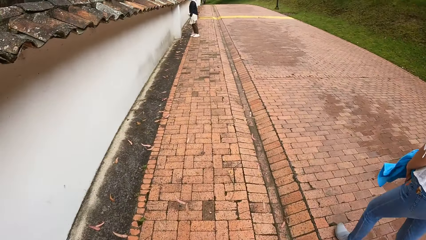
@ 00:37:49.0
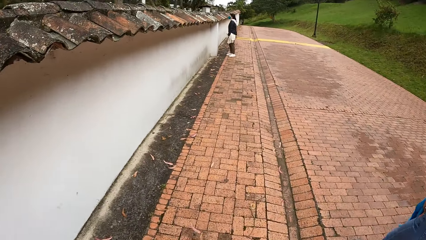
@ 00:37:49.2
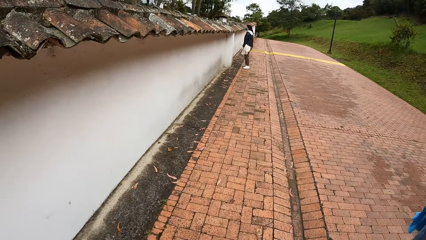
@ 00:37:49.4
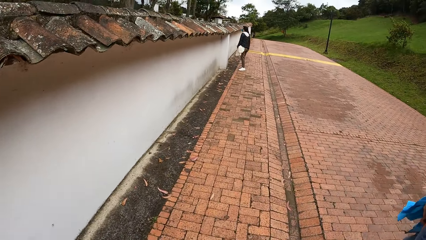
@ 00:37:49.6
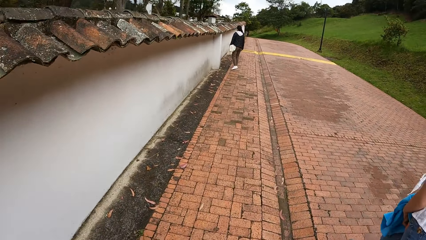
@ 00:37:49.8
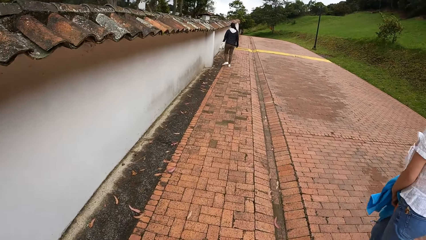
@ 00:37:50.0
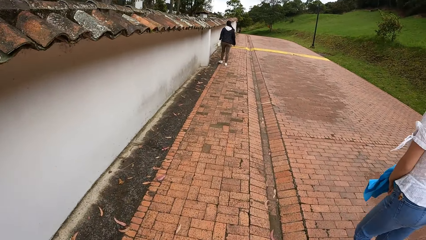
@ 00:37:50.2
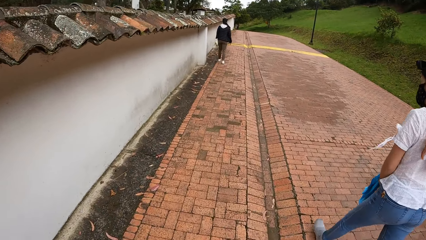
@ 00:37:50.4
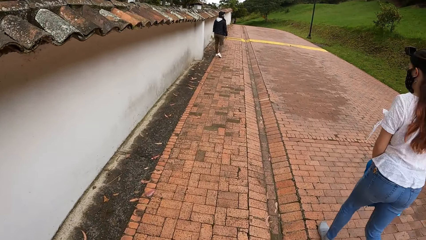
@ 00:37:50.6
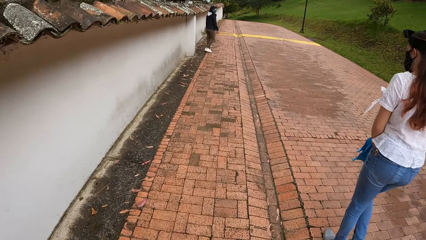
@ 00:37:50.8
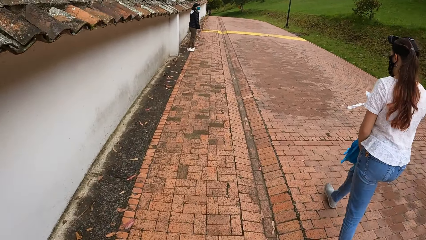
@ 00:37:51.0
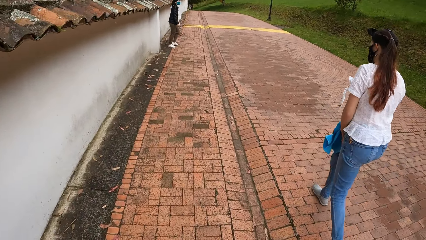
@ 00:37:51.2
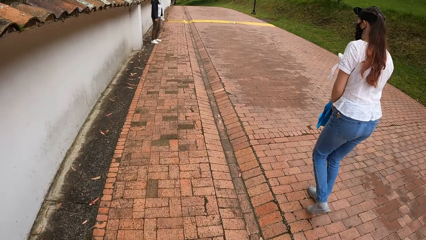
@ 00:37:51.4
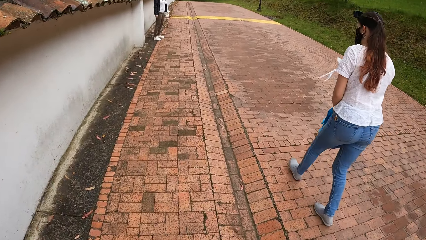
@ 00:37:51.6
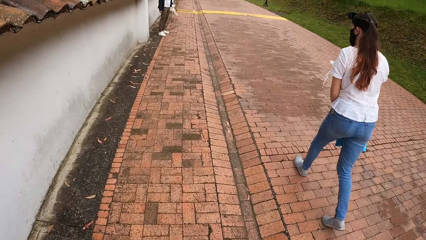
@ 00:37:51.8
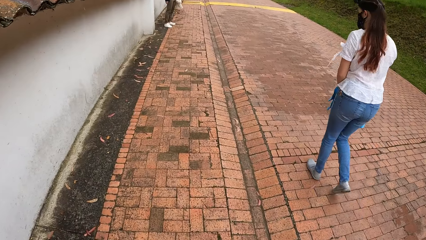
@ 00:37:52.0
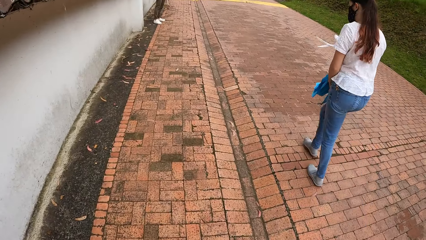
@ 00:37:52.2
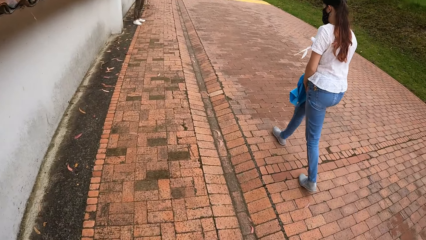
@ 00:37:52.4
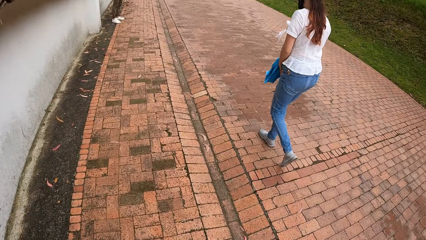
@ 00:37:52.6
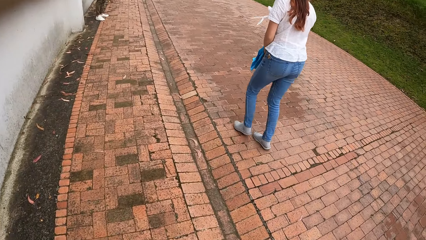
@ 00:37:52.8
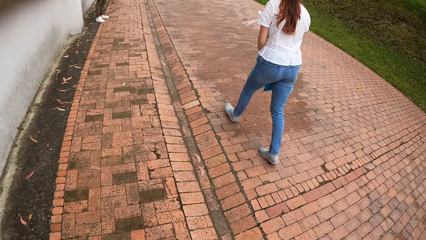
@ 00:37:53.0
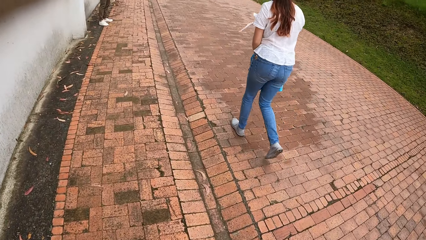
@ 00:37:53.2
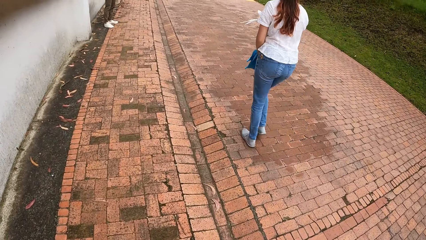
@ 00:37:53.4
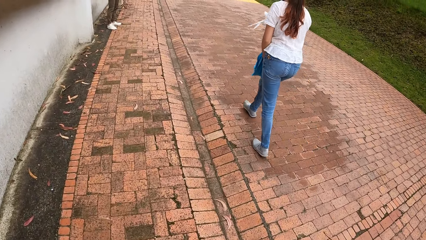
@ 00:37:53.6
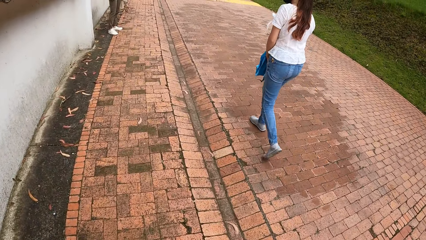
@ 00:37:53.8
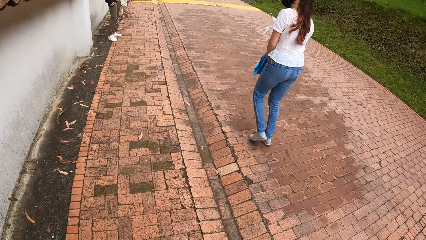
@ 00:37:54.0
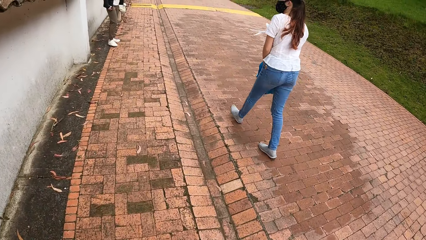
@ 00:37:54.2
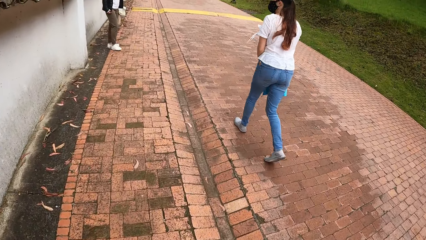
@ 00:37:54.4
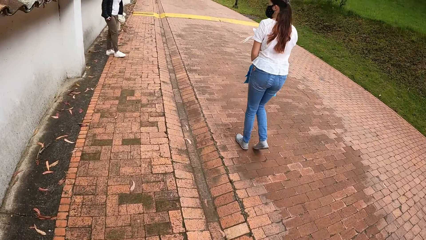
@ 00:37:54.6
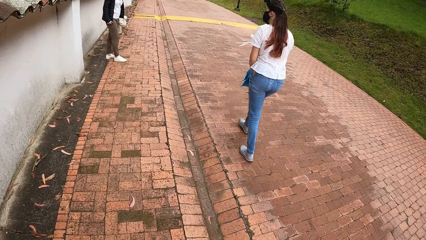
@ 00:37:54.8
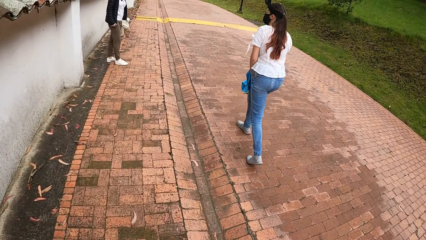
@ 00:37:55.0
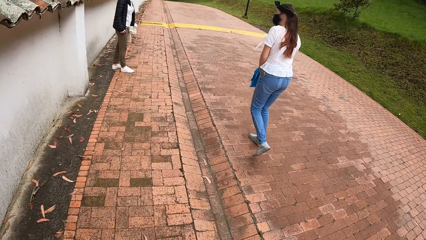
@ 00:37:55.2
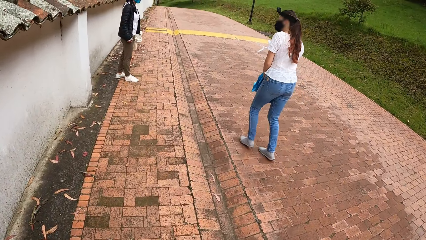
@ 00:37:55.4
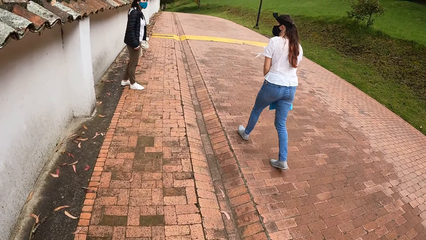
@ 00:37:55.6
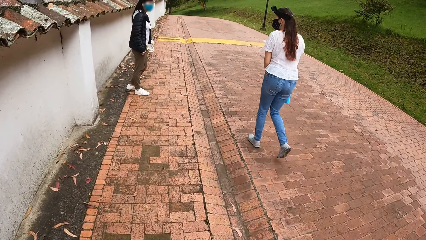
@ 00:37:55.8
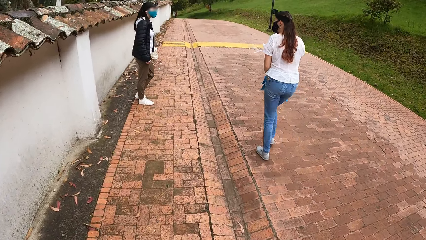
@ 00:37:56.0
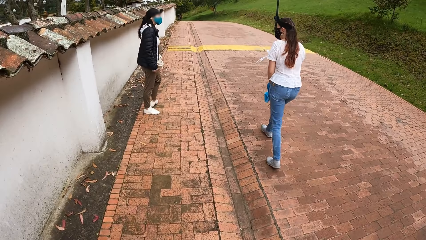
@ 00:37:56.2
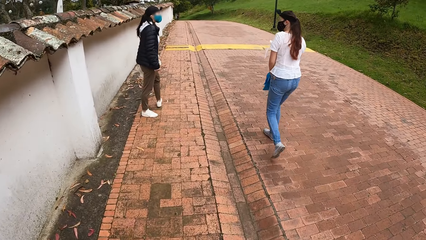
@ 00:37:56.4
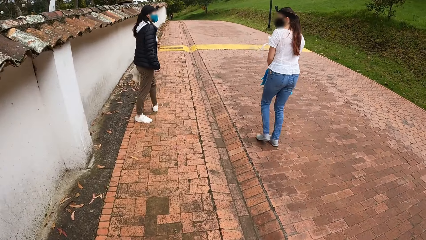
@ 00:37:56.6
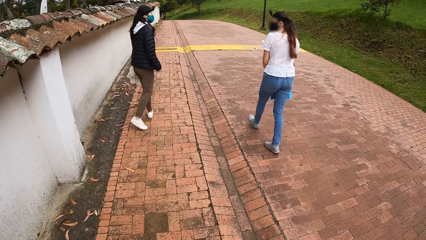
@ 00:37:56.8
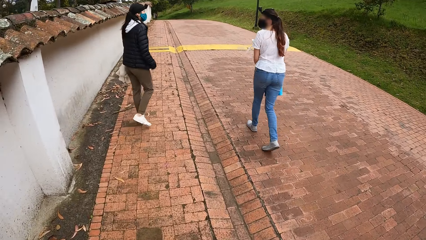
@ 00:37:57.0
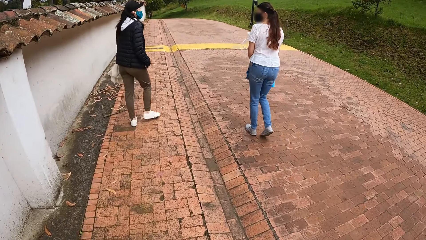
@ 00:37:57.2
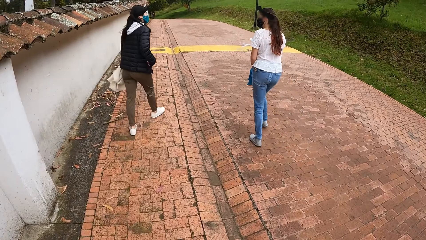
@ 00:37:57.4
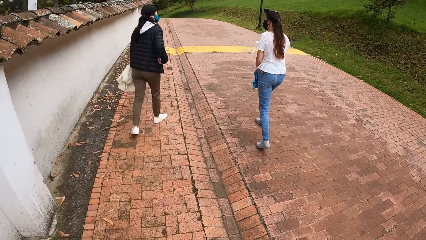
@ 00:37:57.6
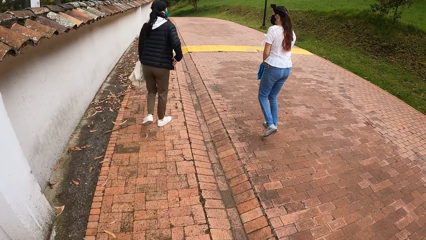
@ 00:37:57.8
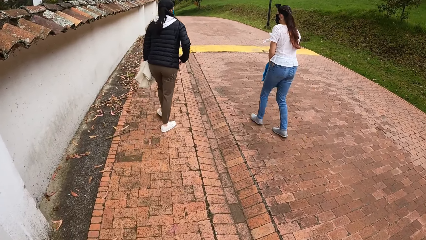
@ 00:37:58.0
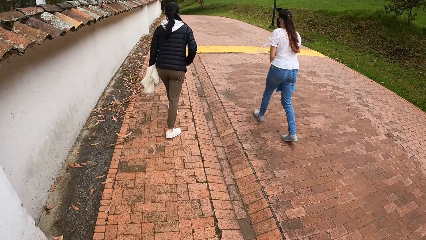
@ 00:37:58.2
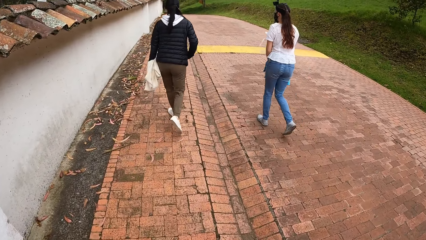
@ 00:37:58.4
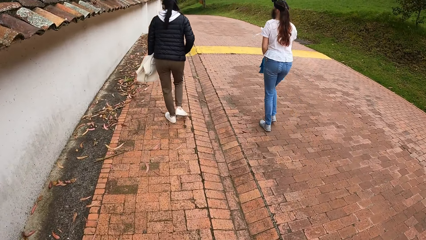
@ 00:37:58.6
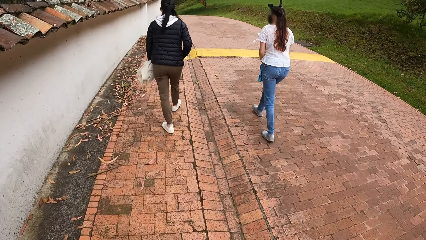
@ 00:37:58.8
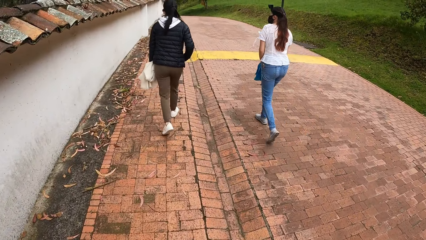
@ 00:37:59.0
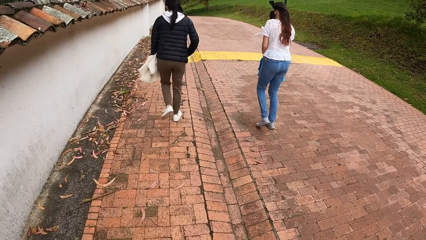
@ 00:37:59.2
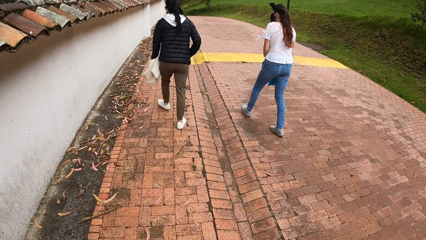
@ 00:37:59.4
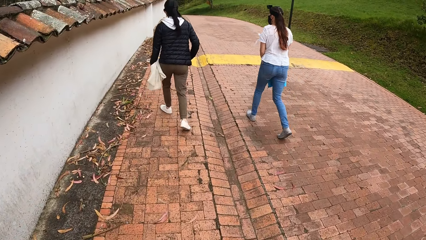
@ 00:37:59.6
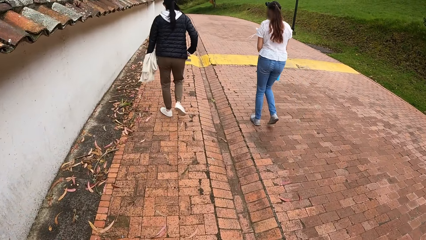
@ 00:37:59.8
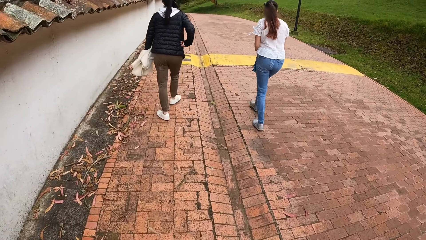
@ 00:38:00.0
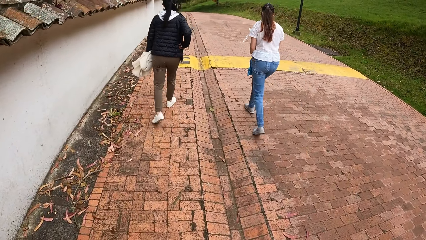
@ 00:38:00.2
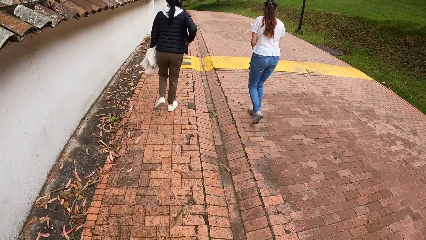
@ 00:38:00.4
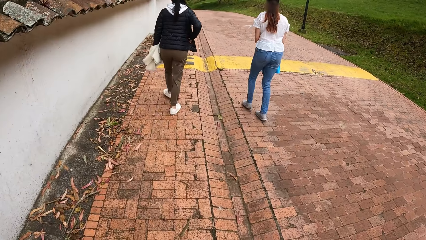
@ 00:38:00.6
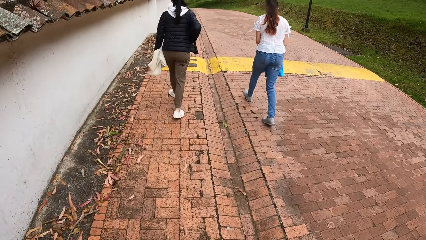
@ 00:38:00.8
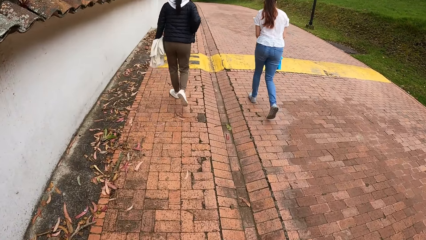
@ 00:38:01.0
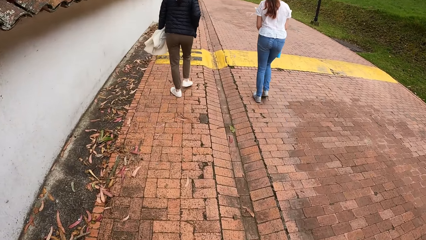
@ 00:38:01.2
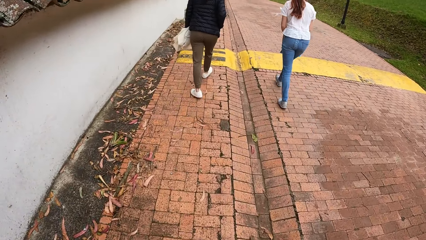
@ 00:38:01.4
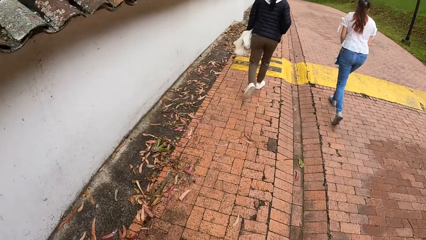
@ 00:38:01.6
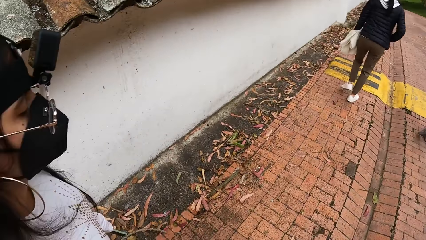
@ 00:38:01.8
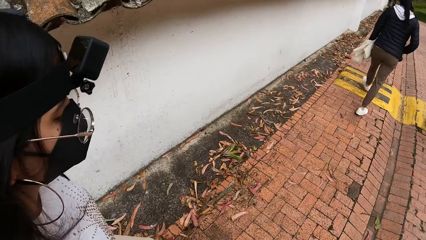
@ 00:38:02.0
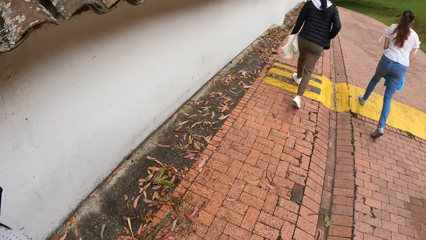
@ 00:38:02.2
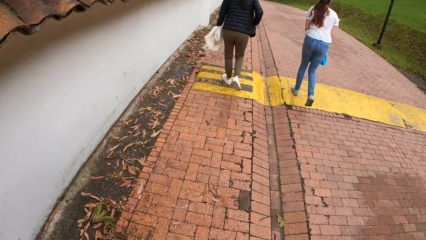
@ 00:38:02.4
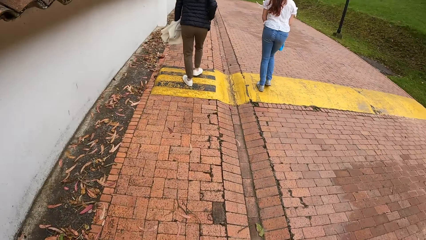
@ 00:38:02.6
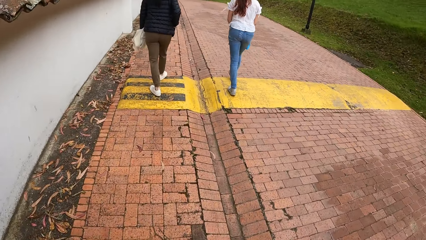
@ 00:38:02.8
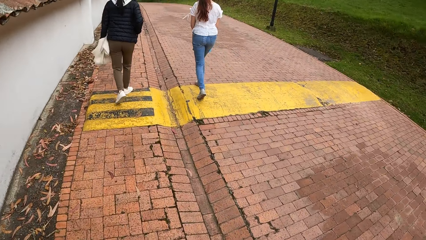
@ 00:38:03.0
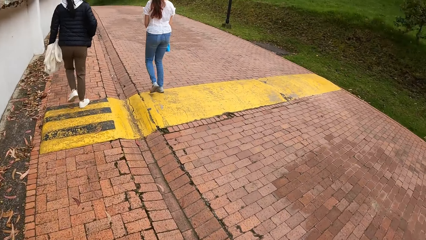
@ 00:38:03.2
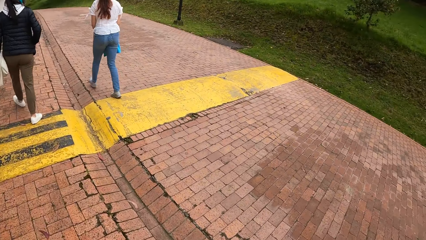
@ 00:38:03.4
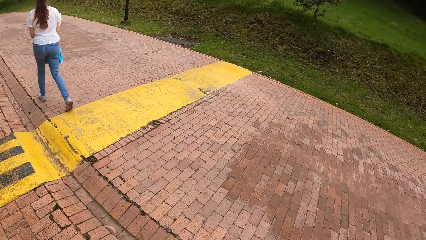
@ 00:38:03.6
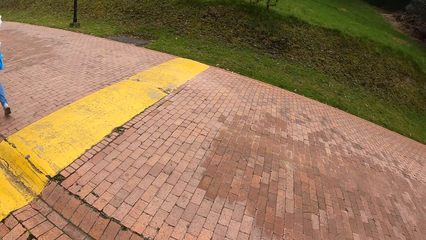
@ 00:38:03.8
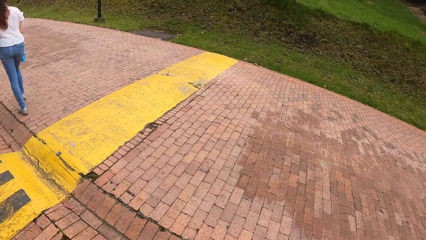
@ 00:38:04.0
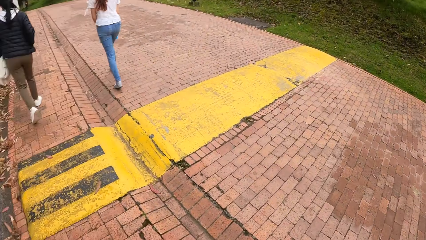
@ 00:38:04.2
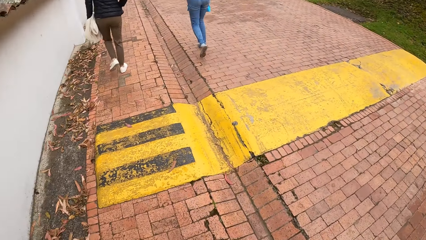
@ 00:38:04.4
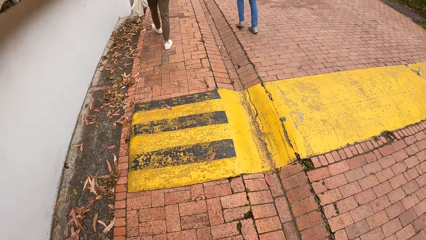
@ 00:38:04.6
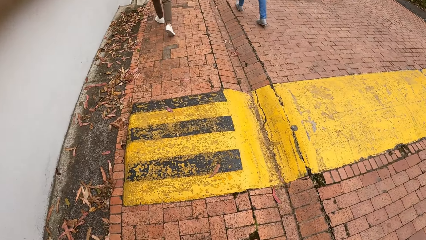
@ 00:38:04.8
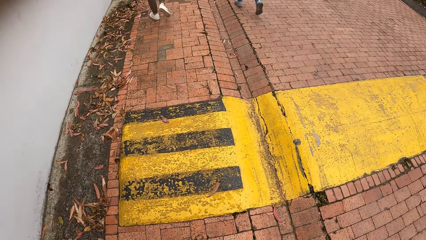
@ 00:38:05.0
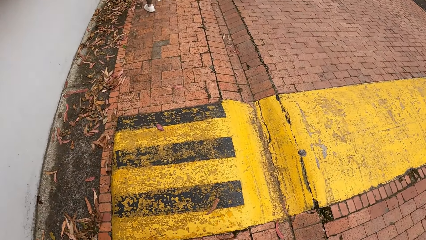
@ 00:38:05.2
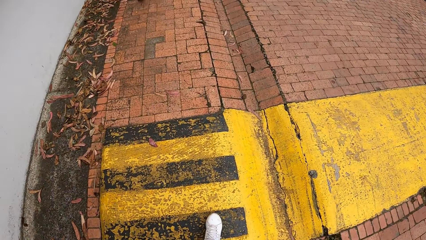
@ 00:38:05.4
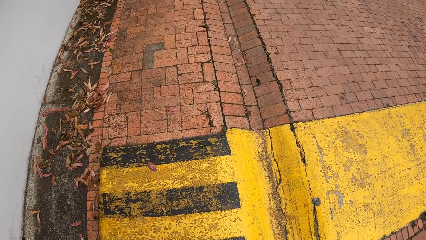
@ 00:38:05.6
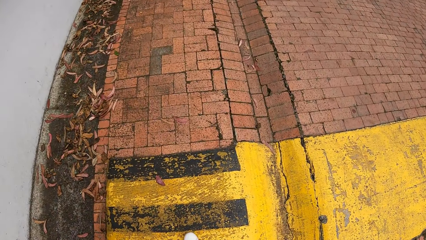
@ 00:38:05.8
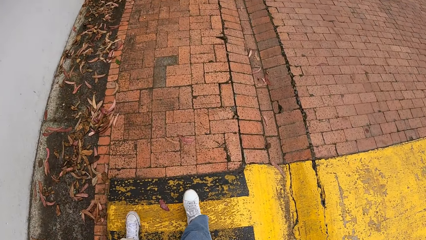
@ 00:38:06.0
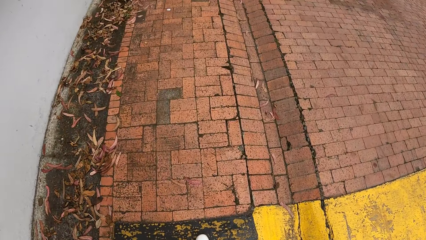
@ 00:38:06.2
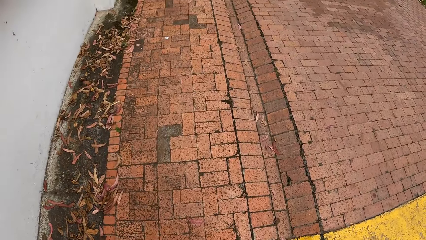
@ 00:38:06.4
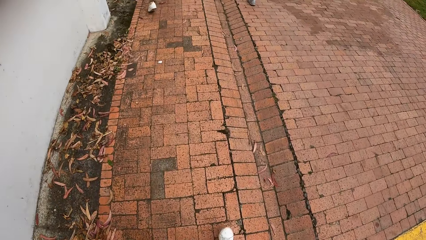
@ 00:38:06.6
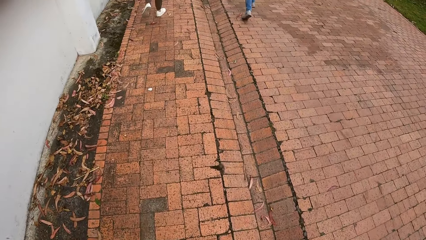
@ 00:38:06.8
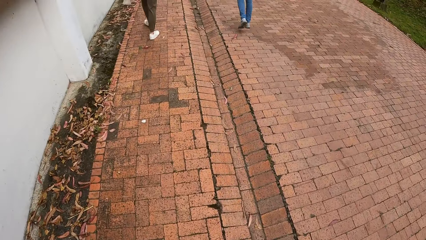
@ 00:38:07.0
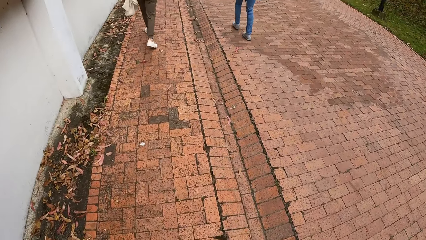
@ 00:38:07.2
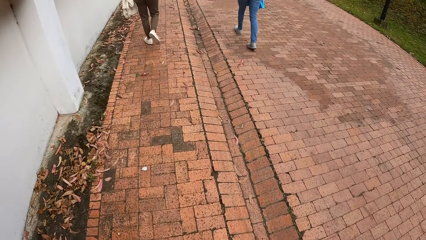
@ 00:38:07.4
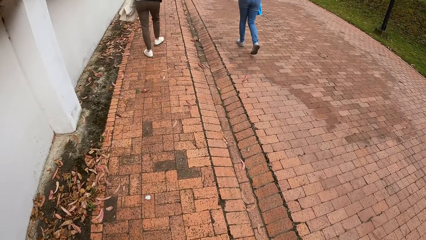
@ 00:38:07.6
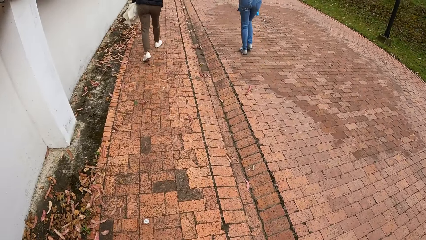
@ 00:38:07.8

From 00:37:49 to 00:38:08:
A woman checks something. Another woman walks along the pathway. The camera wearer walks along the pathway. The first woman converses with the second woman. The camera wearer walks along the pathway. The second woman and the first woman walk along the pathway. The camera wearer walks along the pathway. A third woman walks along the path. The second woman and the first woman walk along the pathway. The camera wearer looks around the area. The second woman and the first woman walk along the pathway. The camera wearer walks along the pathway.
